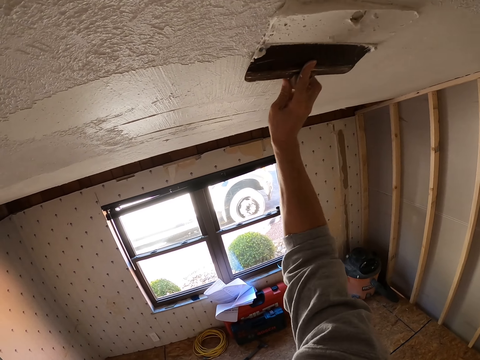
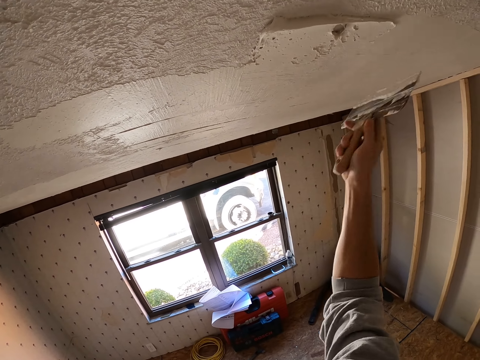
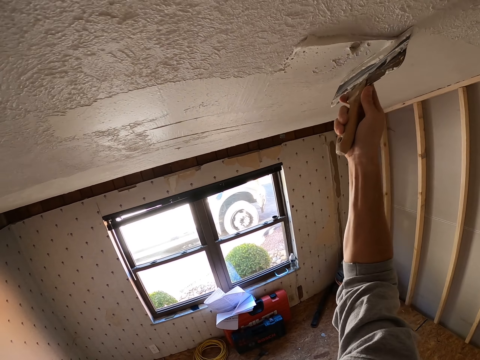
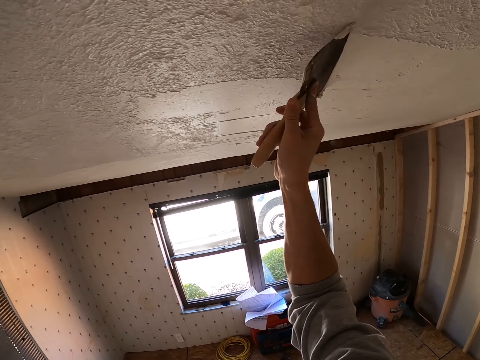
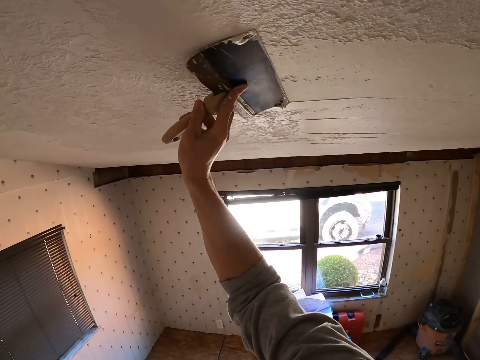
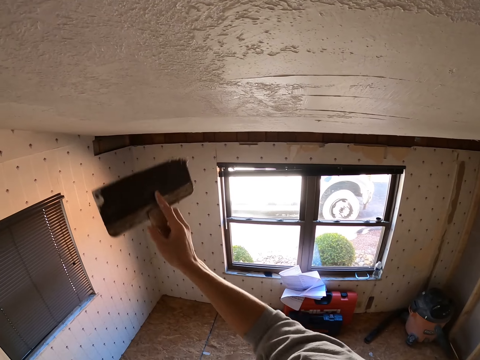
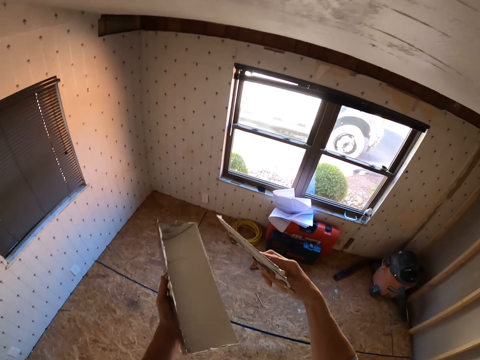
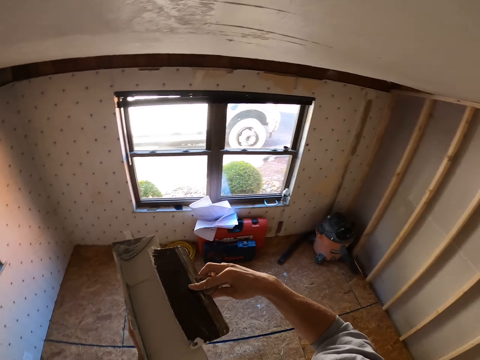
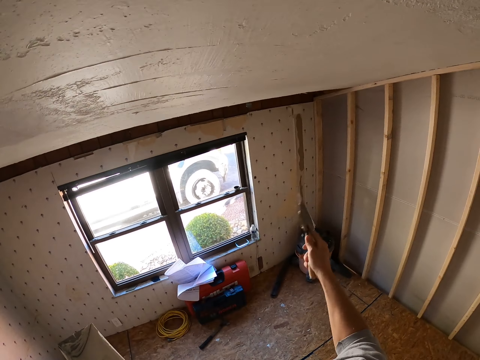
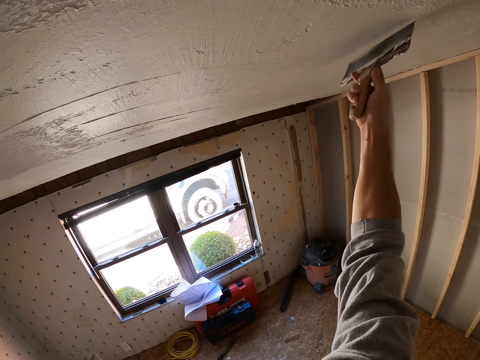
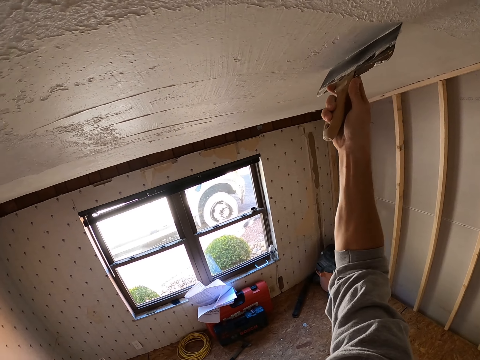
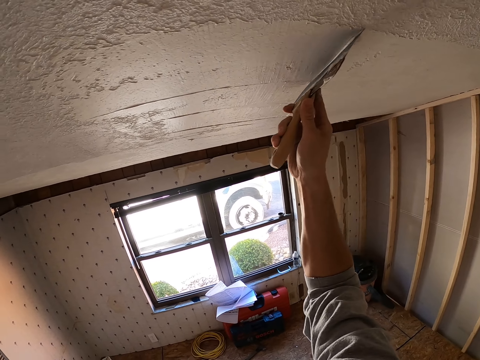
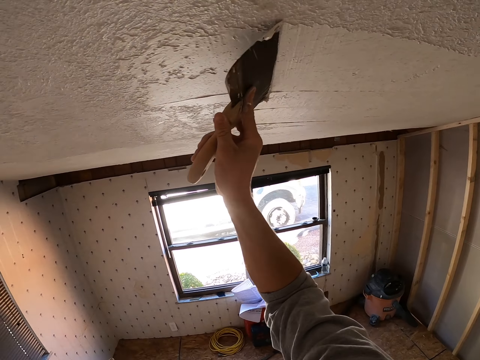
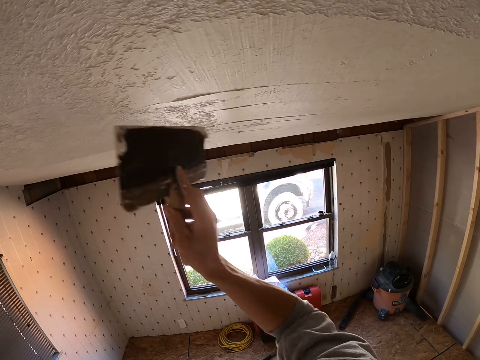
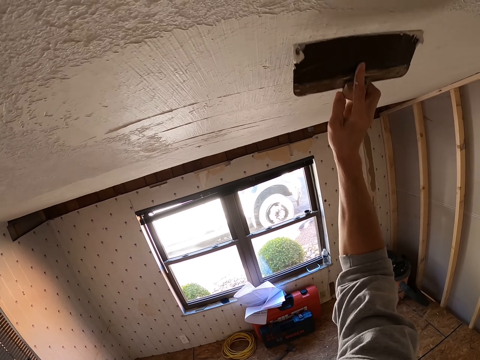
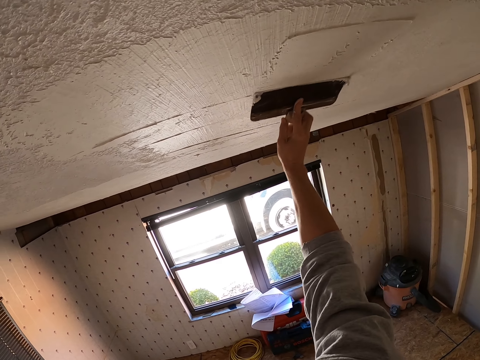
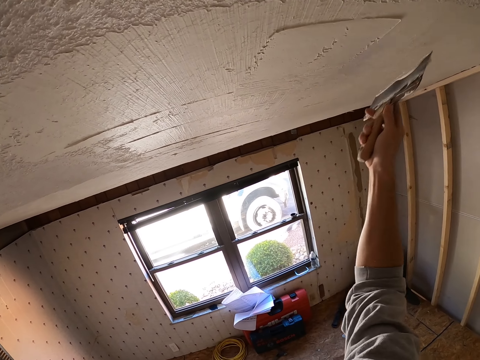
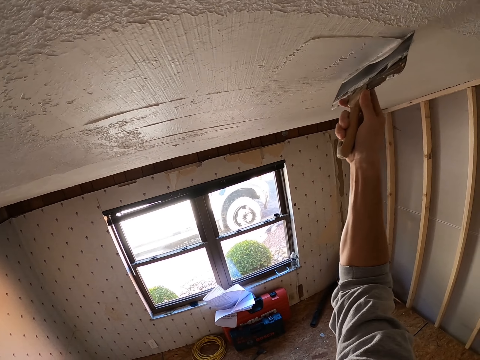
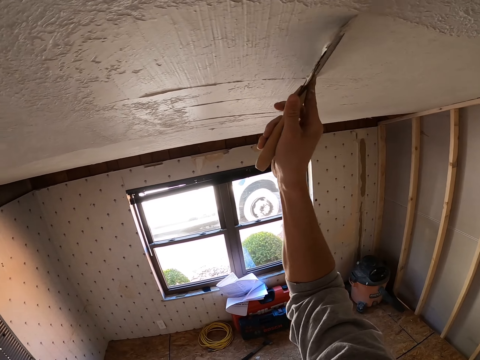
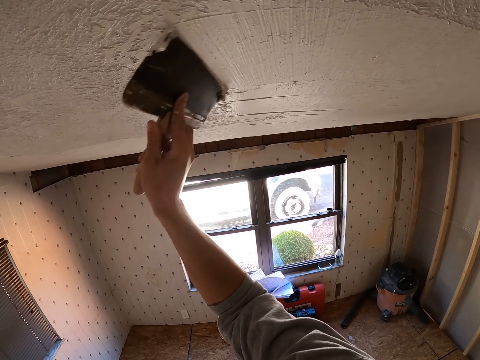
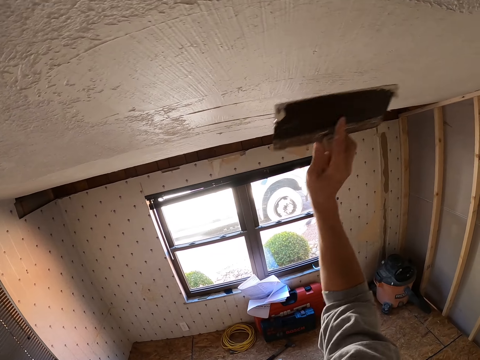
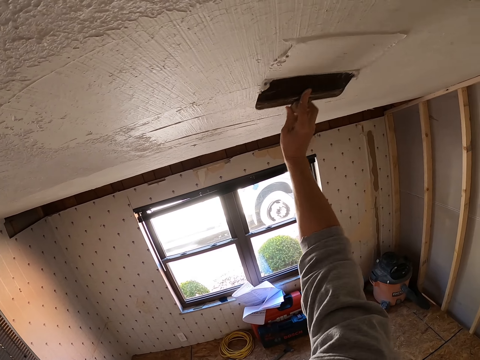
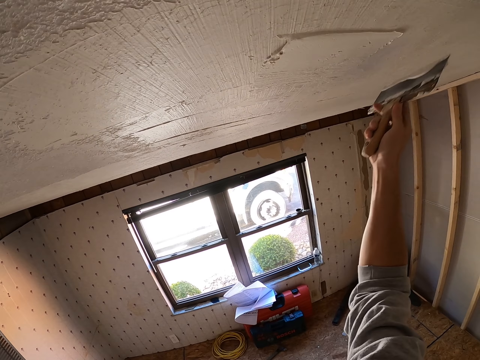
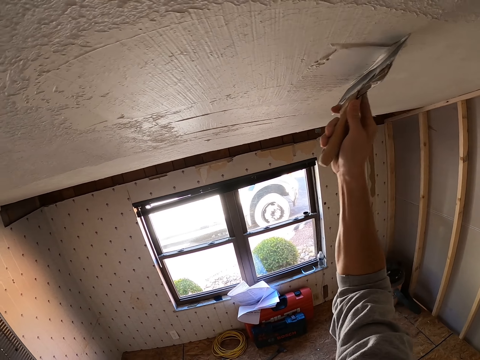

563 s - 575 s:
The camera wearer paints the ceiling with the scraper. They drop the right hand. They remove paint from the scraper. They rub a brush on the paint holder. They lift the scraper and paint the ceiling with the scraper.

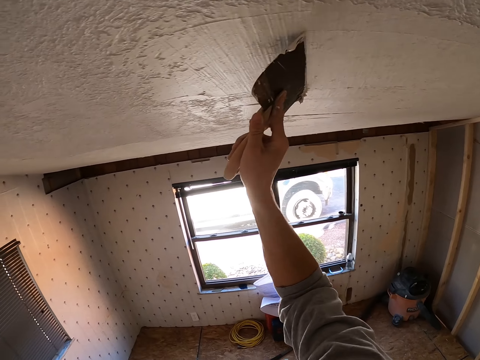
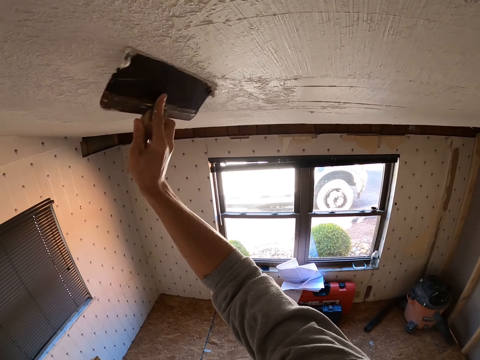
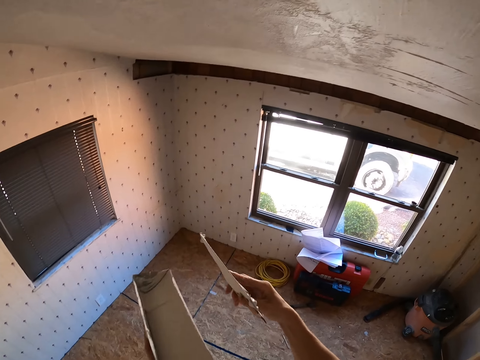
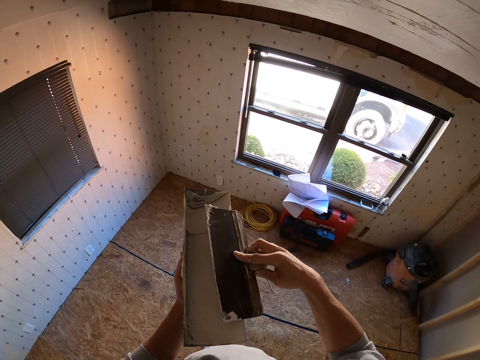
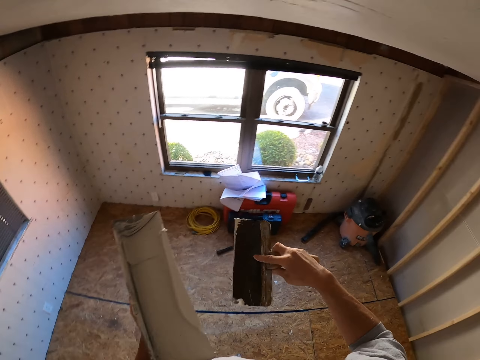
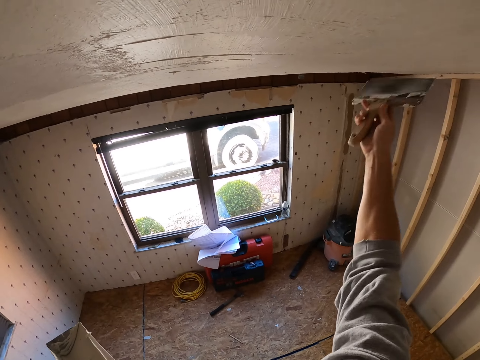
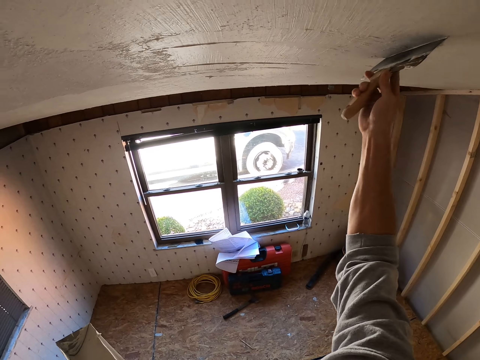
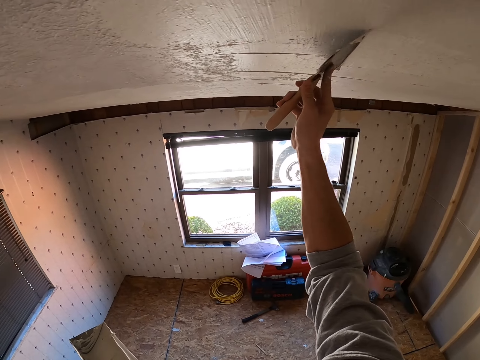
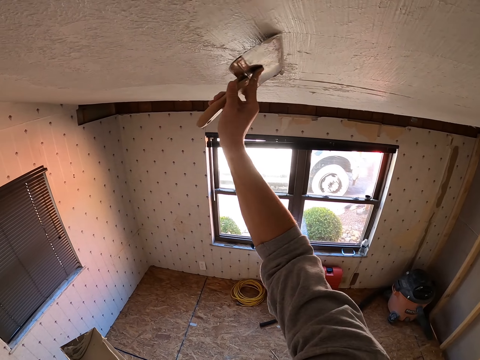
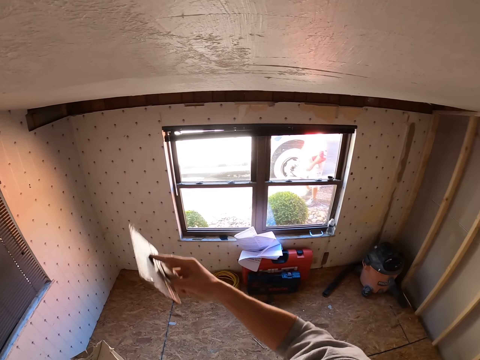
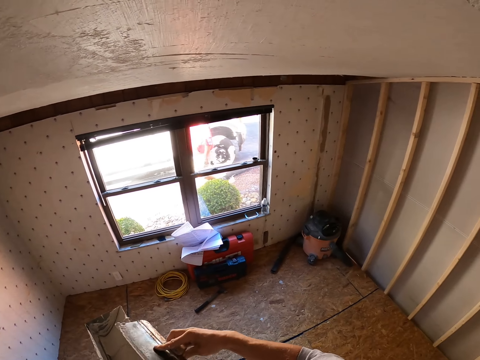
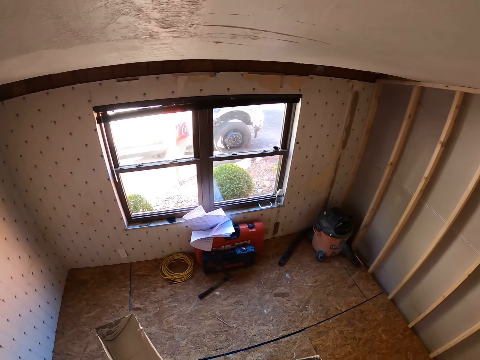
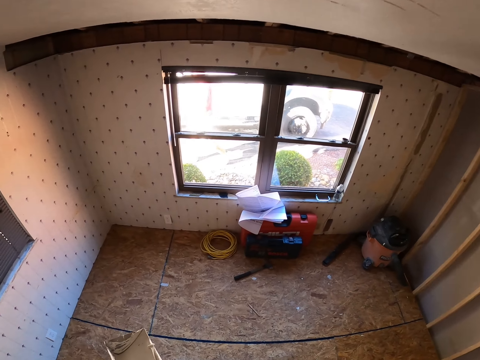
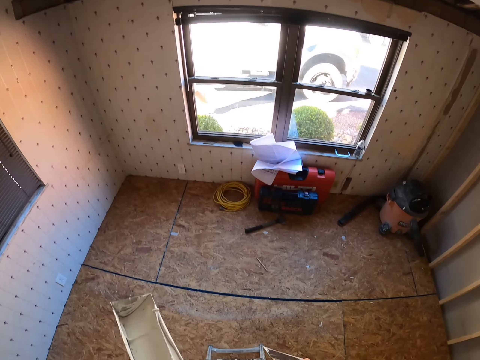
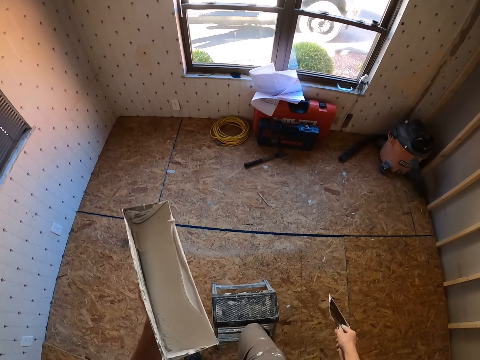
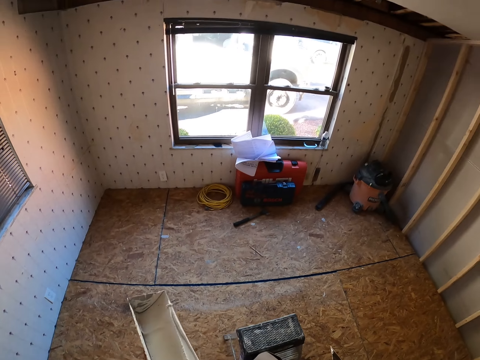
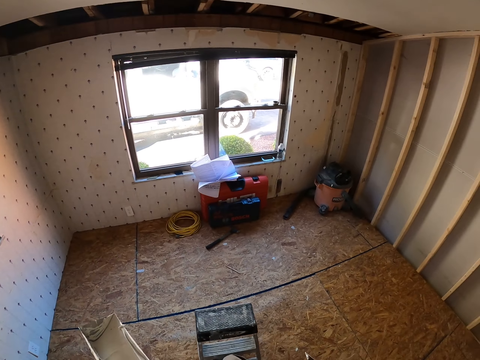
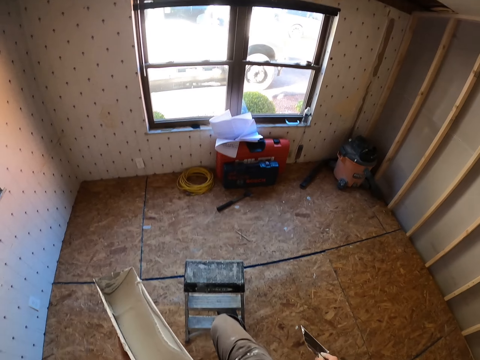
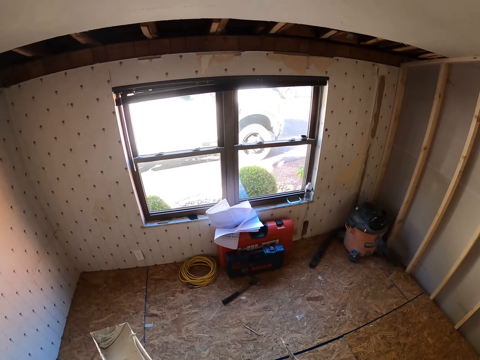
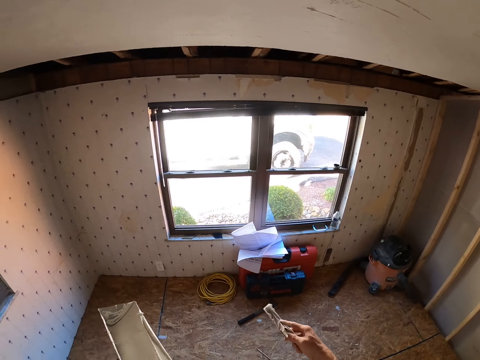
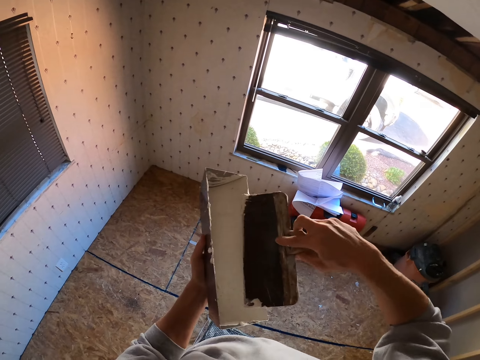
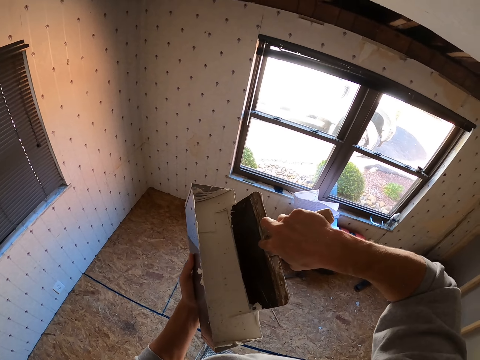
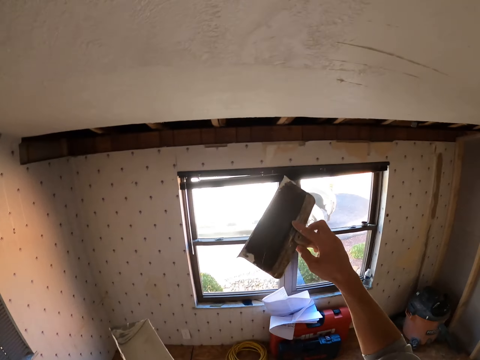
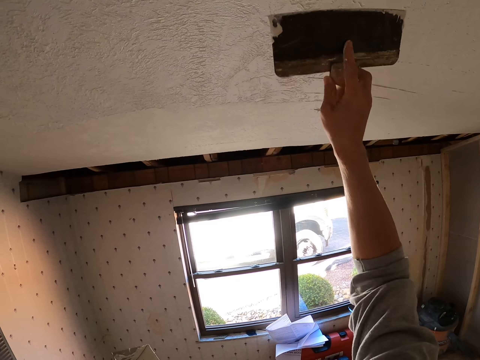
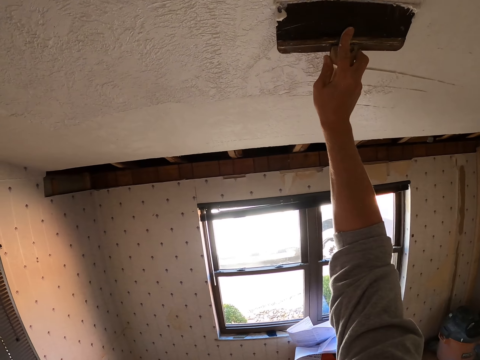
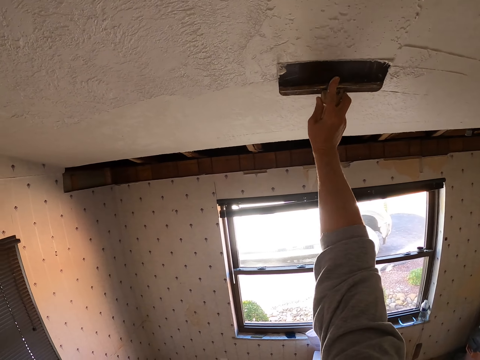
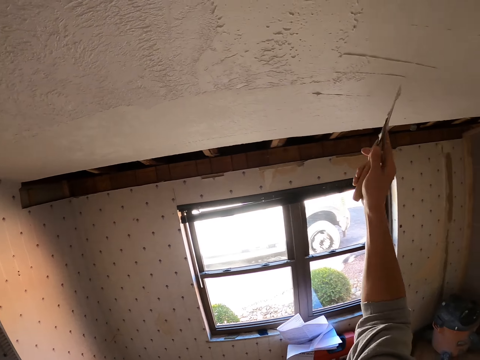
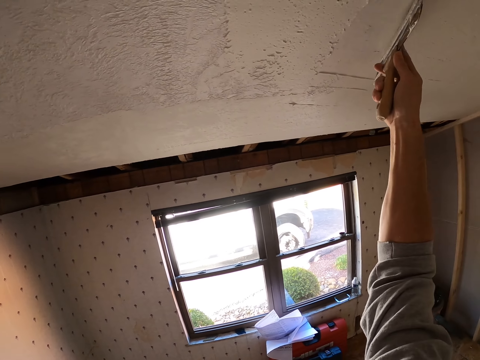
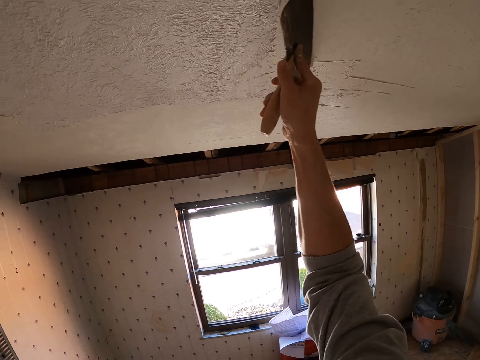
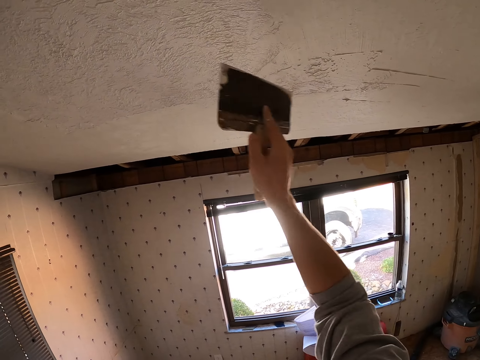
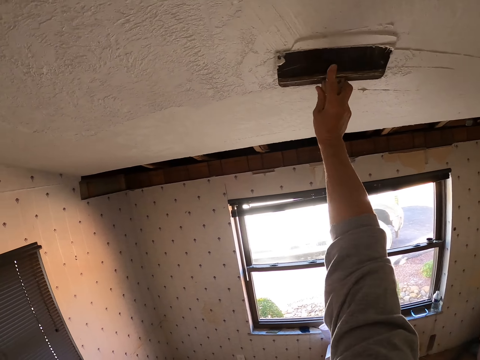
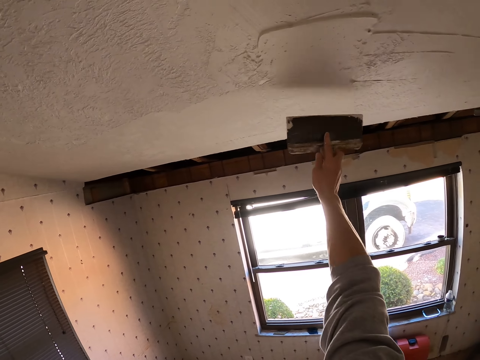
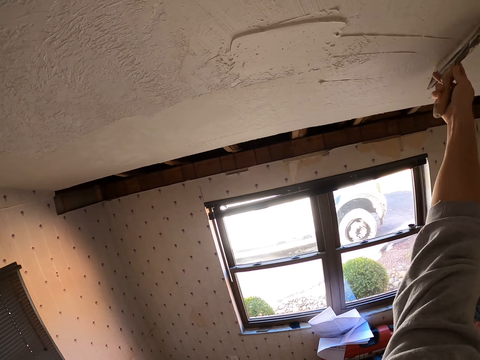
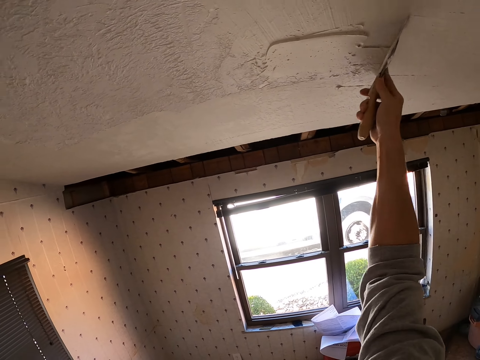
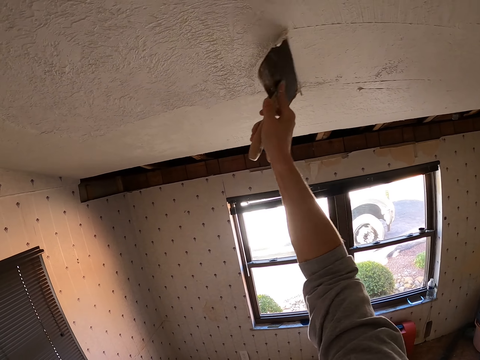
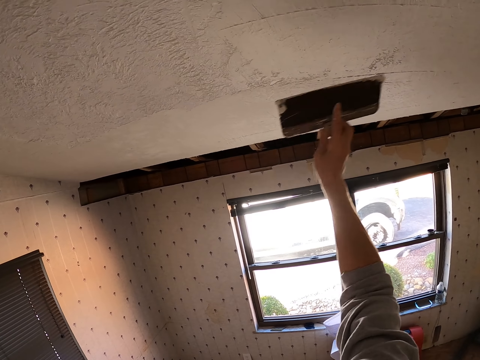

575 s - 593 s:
The camera wearer drops the right hand. They remove paint from the scraper, lift the scraper, paint the ceiling with the scraper, drop the right hand and remove paint from the scraper. They look around. They get off the ladder. They look around. They push the ladder. They look around. They lift both hands. They insert the scraper on the paint. They remove paint on the brush. They lift the right hand. They paint the ceiling with the scraper.
